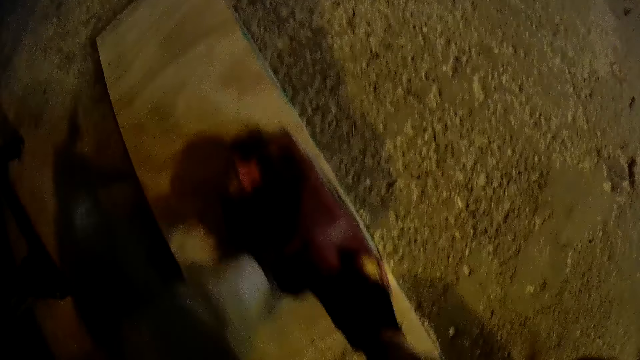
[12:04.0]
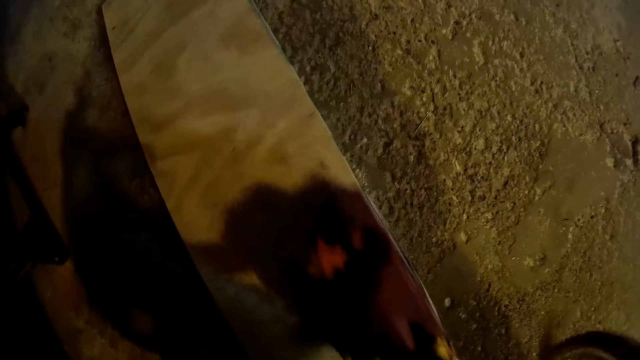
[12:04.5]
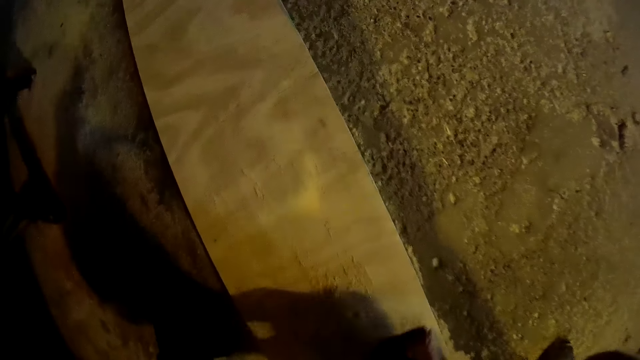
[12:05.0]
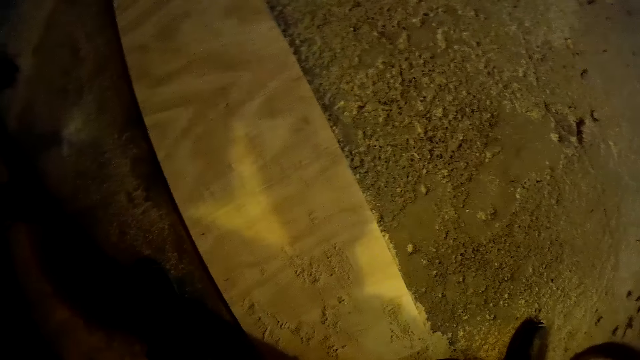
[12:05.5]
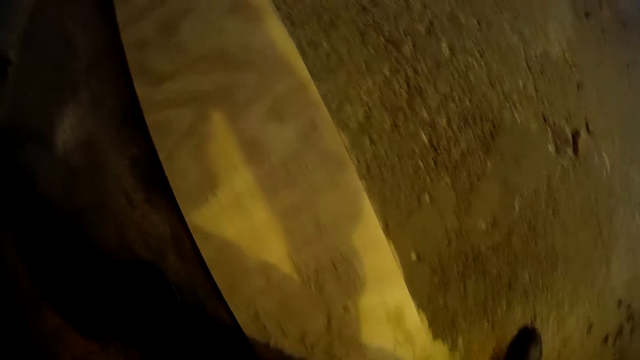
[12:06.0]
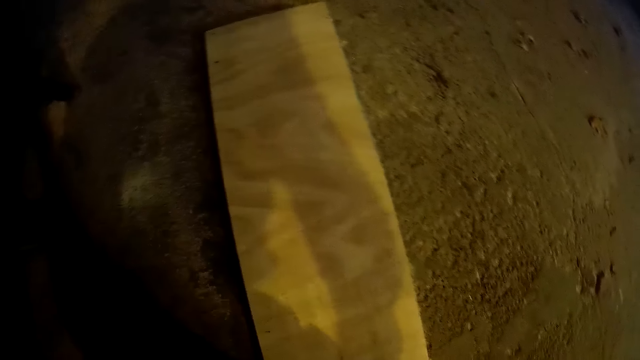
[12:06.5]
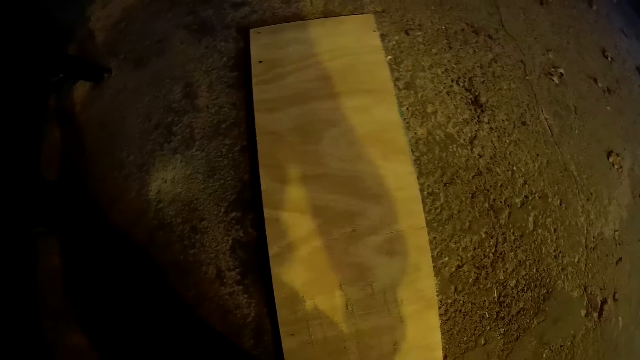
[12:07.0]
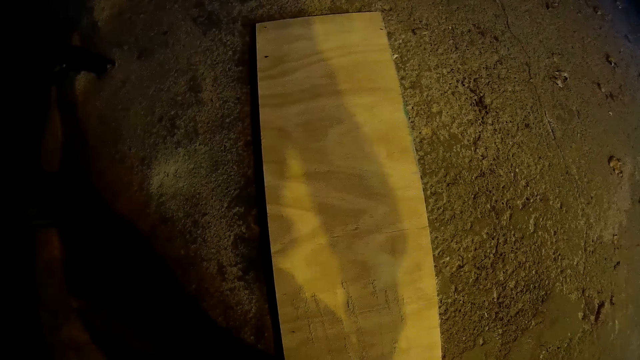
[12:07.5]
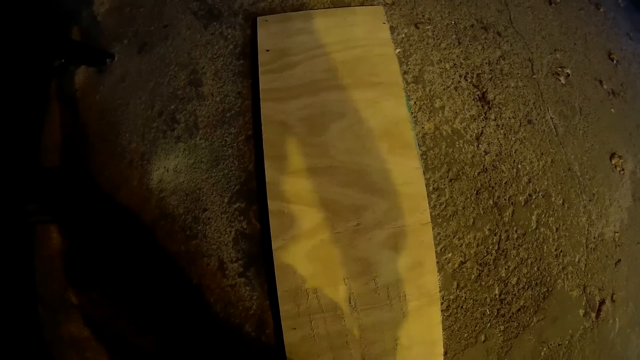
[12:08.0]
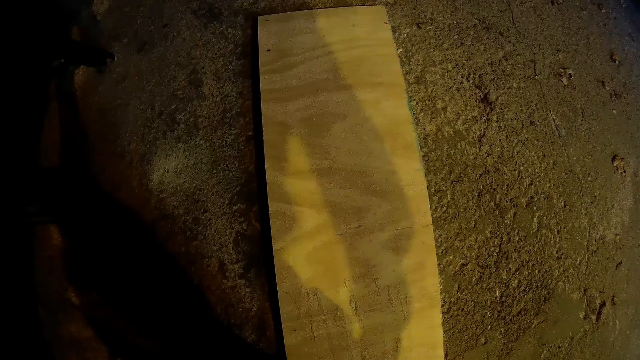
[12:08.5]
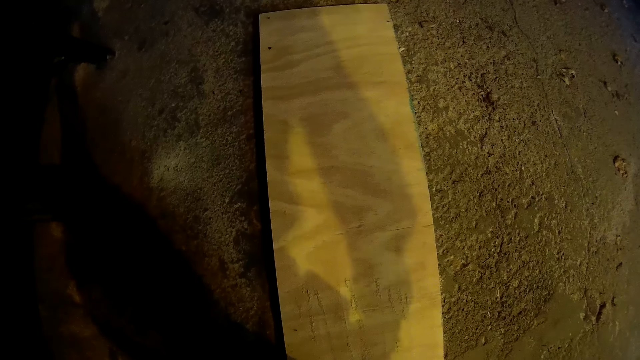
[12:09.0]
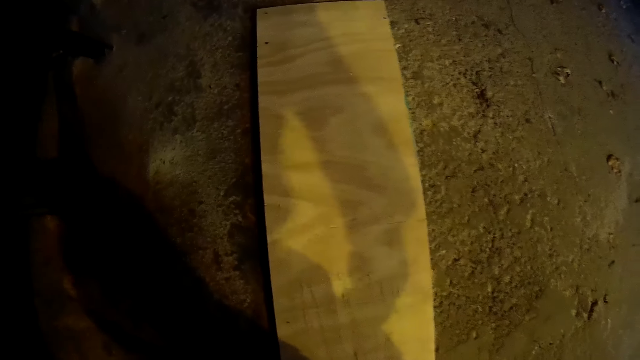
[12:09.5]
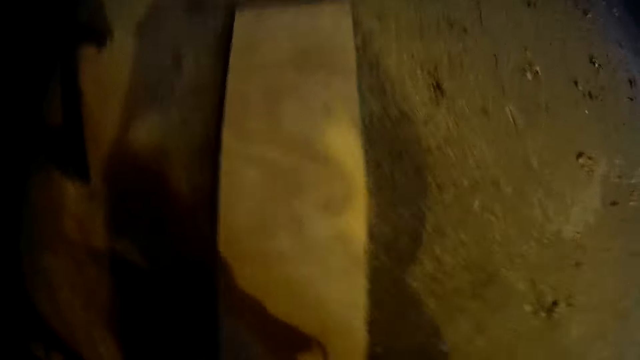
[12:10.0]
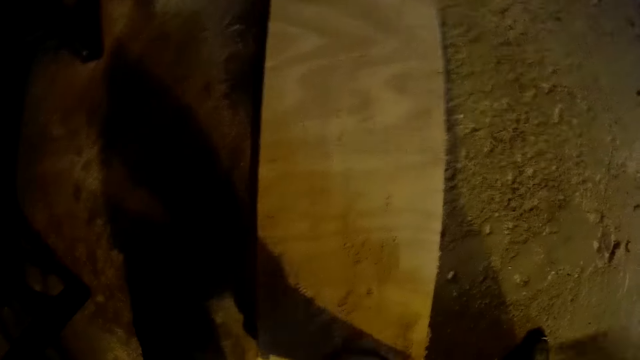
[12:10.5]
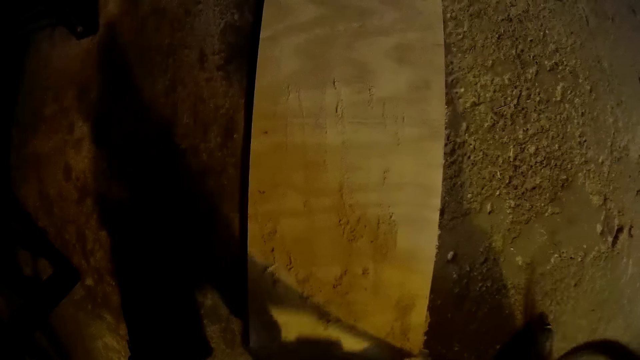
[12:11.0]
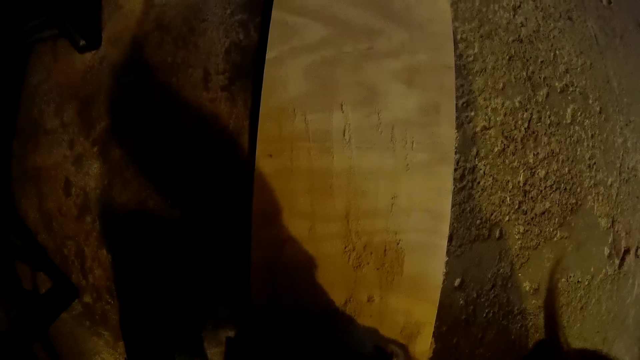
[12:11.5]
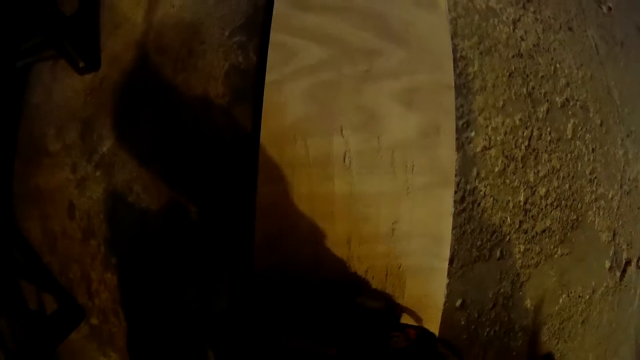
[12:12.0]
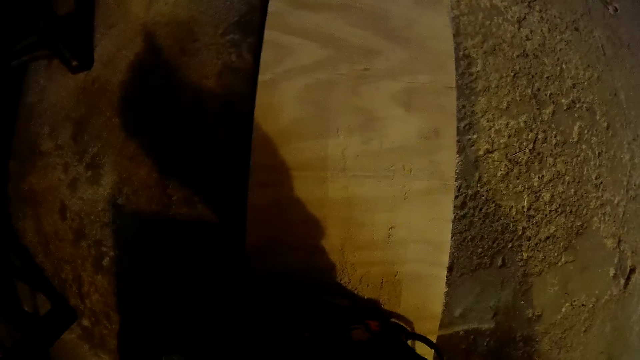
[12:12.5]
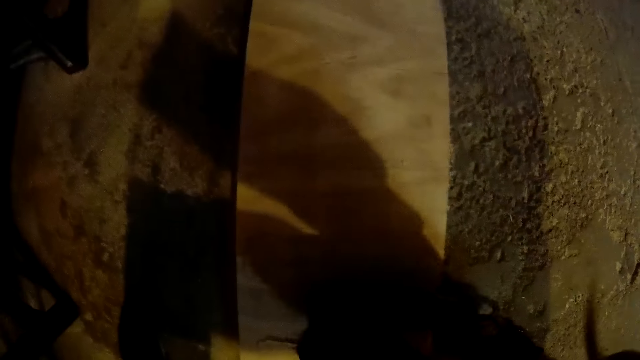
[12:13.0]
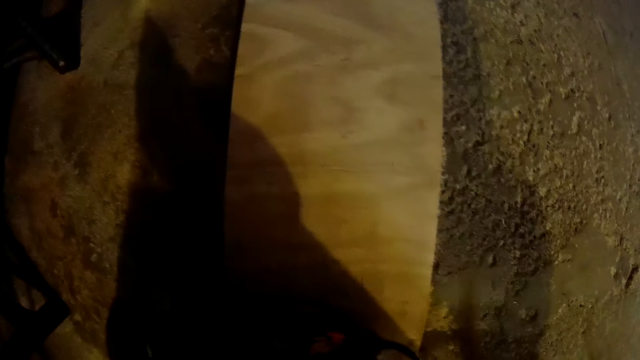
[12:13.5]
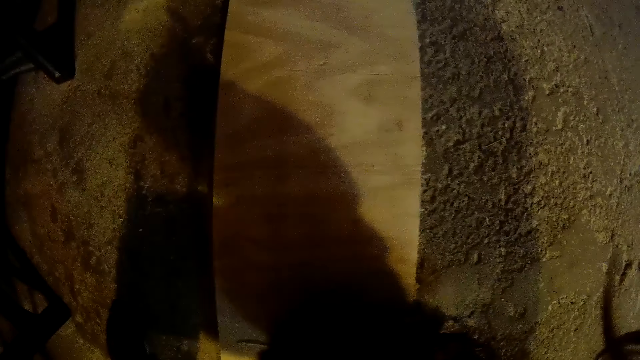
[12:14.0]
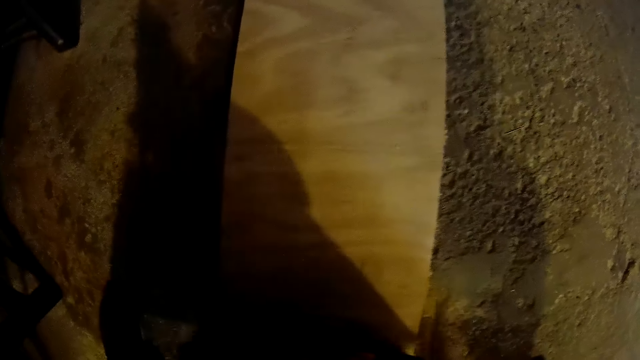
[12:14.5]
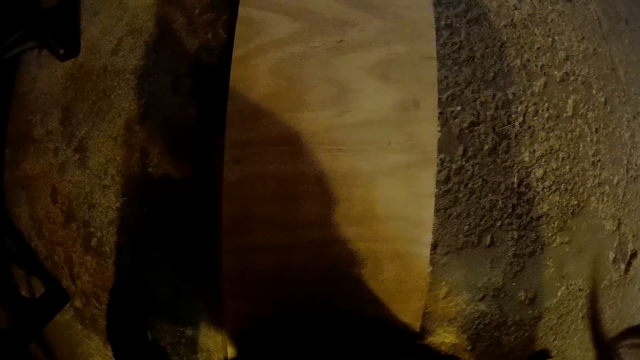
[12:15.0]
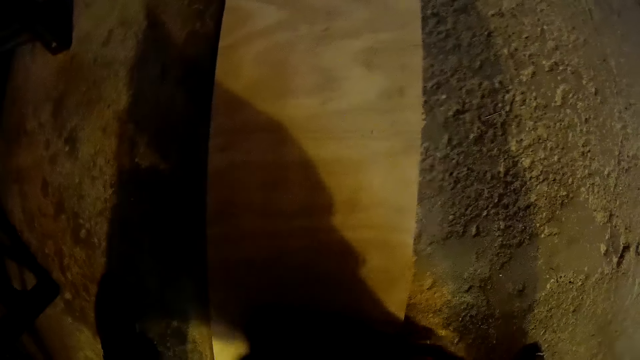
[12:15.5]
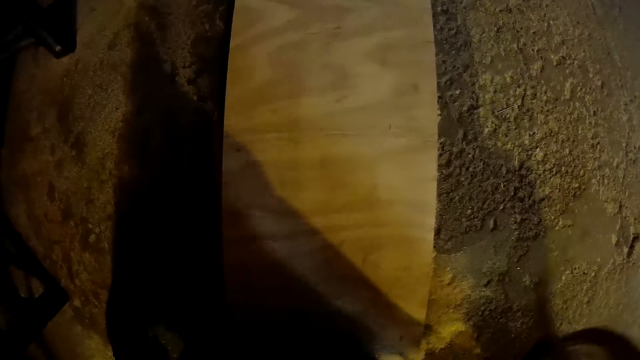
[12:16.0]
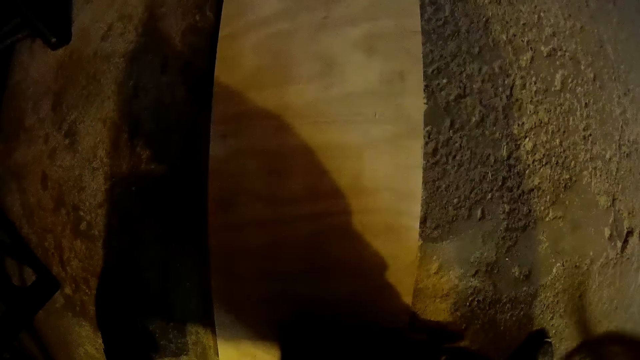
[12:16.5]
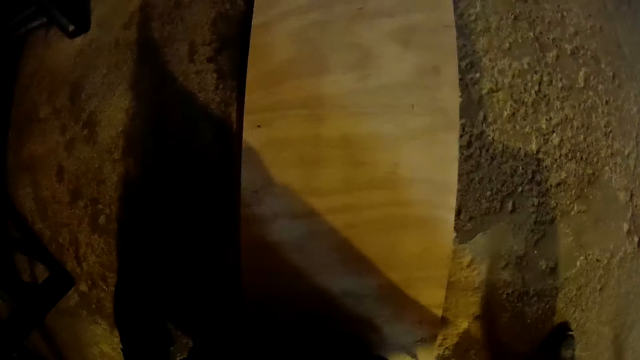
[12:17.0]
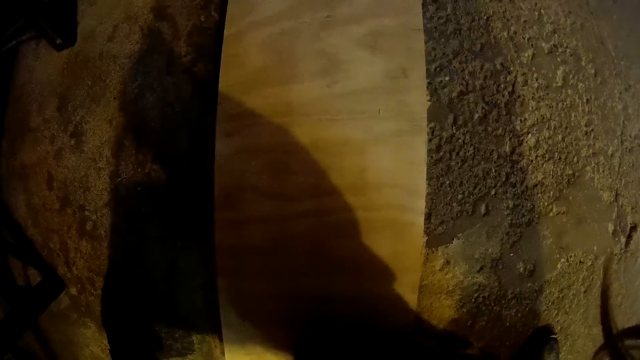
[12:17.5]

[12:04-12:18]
The camera wearer adjusts the grinder. They file the long plank with the electric wood planer or grinder.

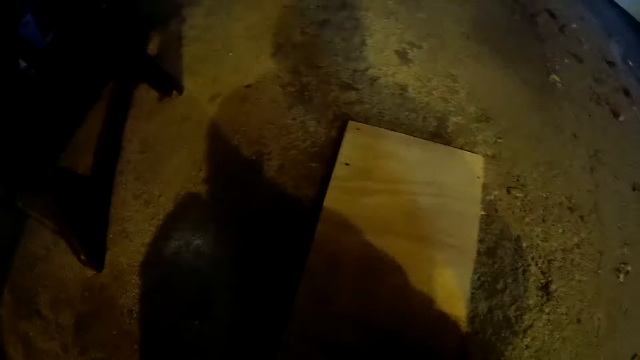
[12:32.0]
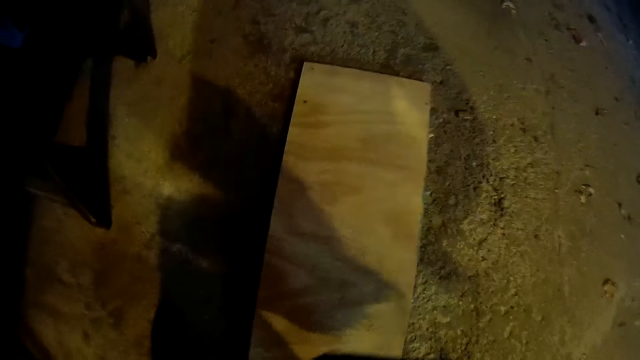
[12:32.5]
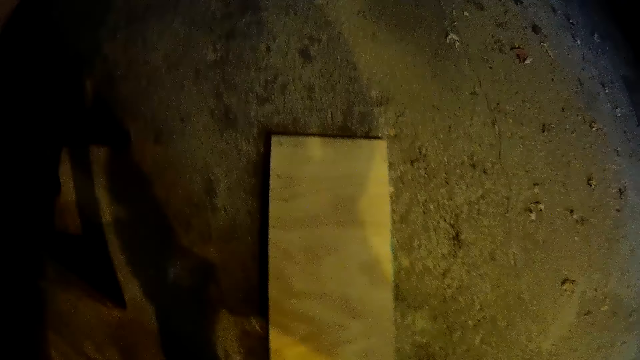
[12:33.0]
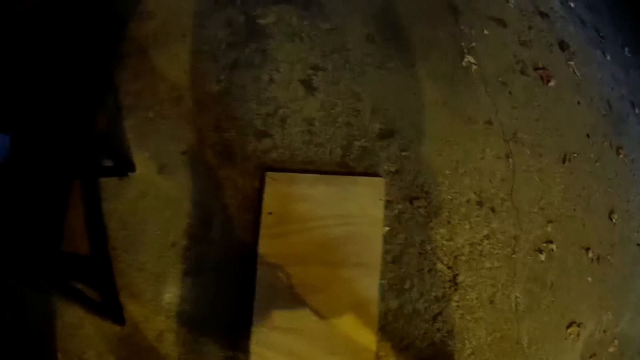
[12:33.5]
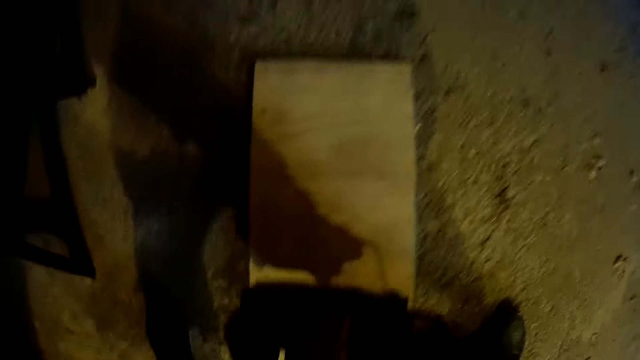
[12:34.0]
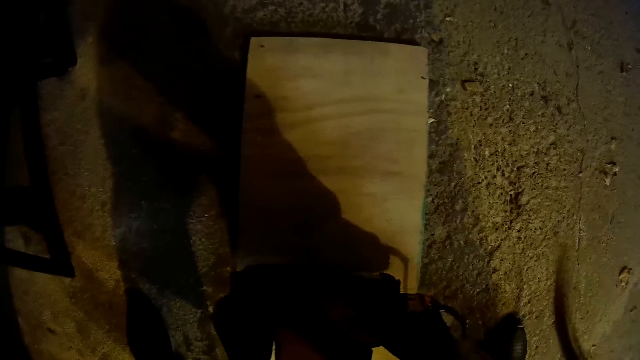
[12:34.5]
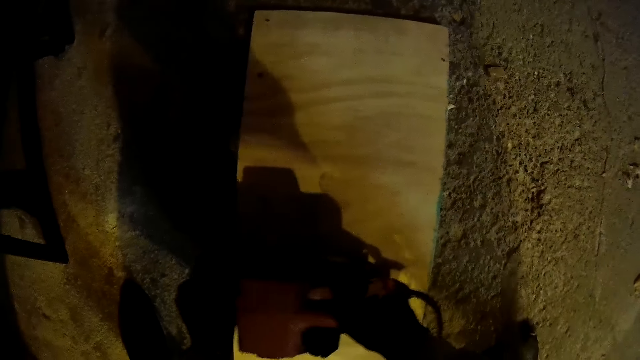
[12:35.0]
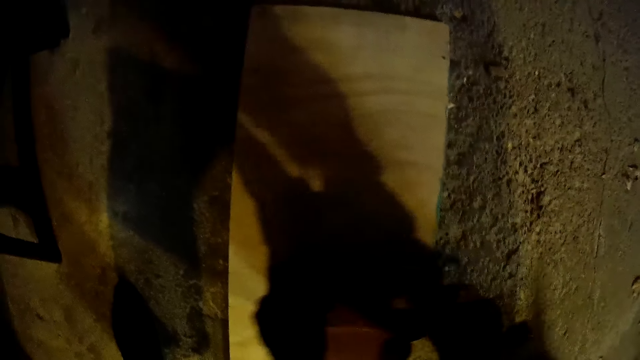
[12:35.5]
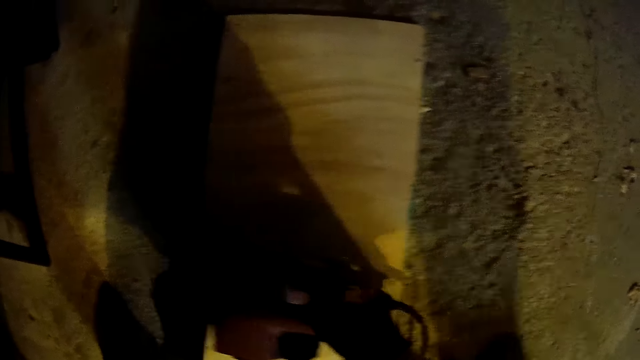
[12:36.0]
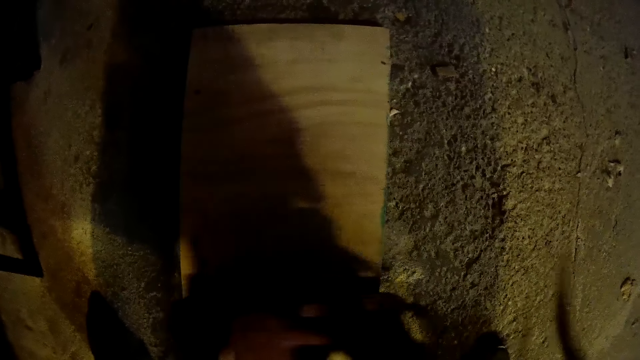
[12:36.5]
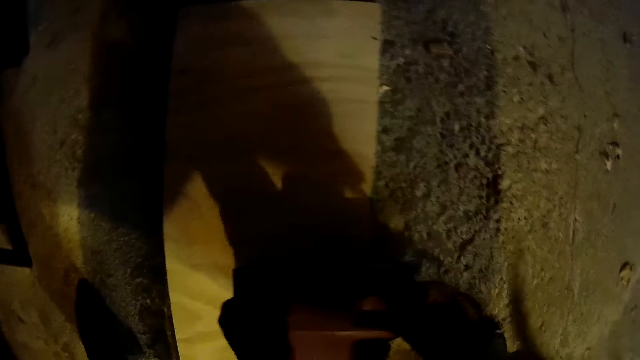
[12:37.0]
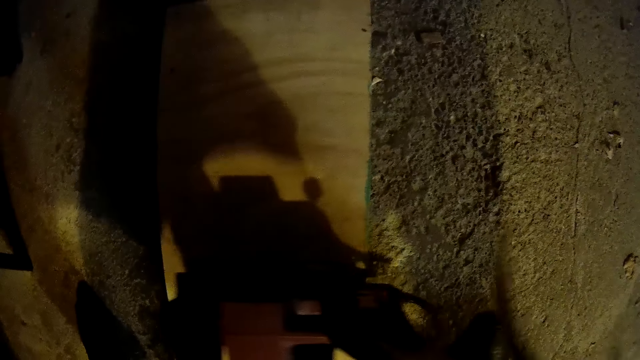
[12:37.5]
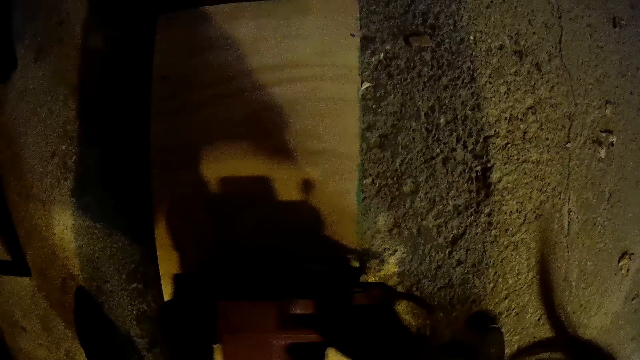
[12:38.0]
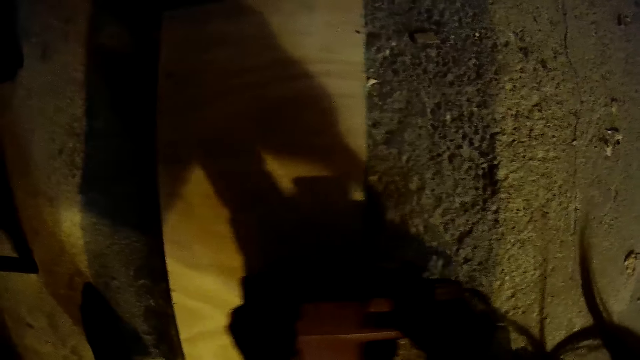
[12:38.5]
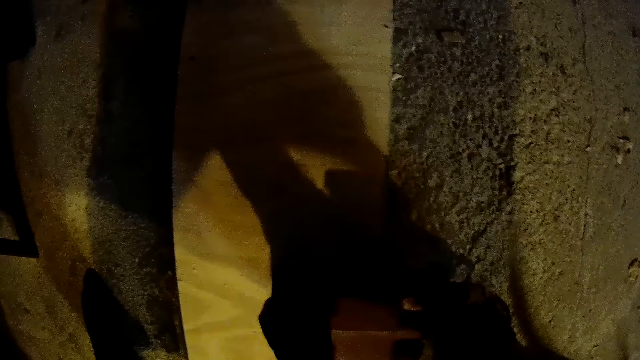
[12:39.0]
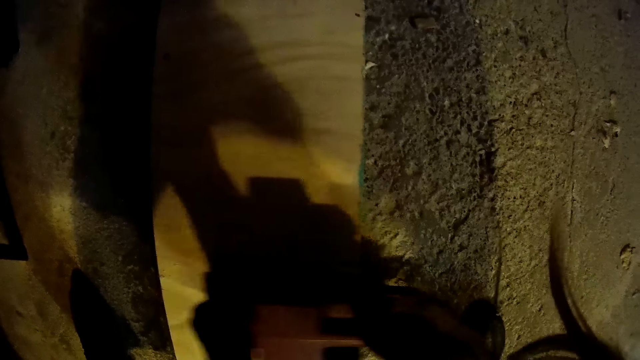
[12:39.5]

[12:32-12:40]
The camera wearer steps forward and grinds the lumber.
